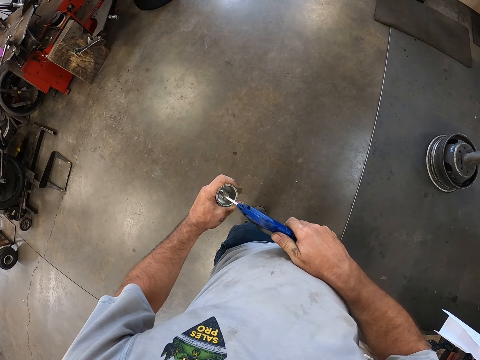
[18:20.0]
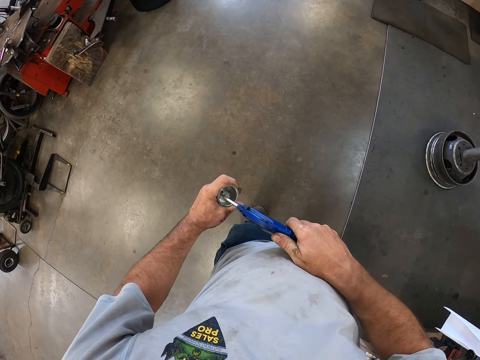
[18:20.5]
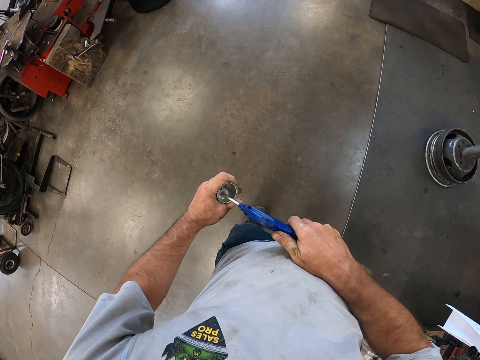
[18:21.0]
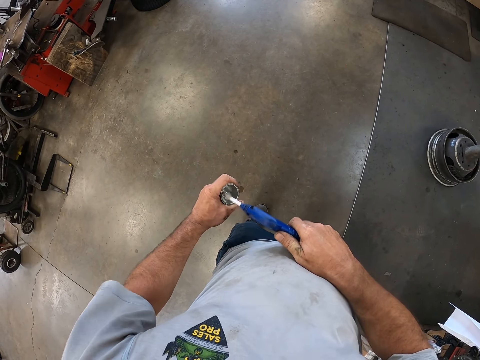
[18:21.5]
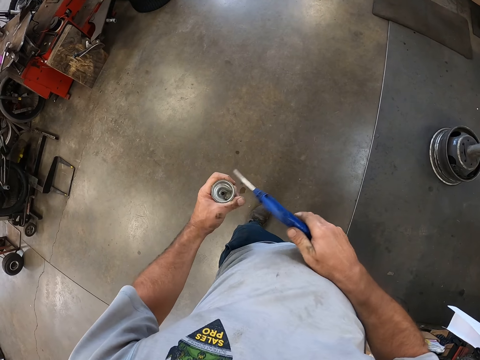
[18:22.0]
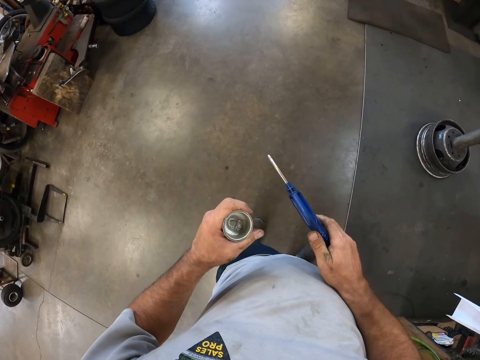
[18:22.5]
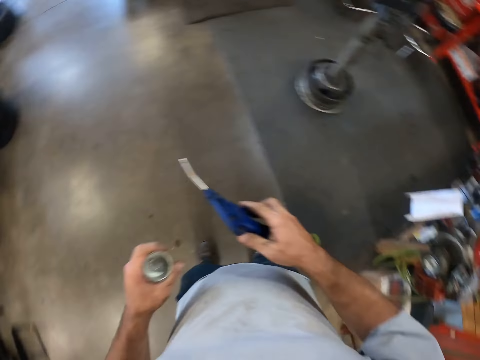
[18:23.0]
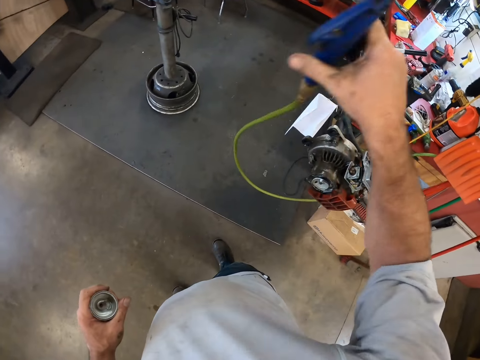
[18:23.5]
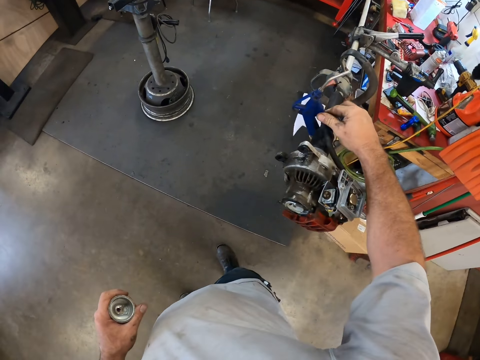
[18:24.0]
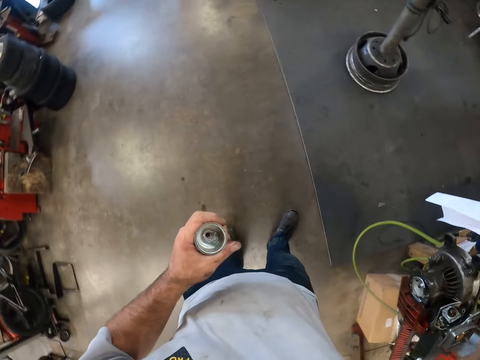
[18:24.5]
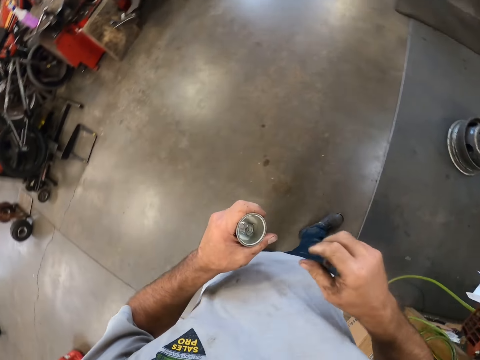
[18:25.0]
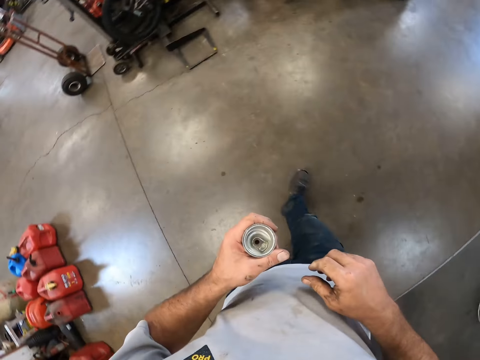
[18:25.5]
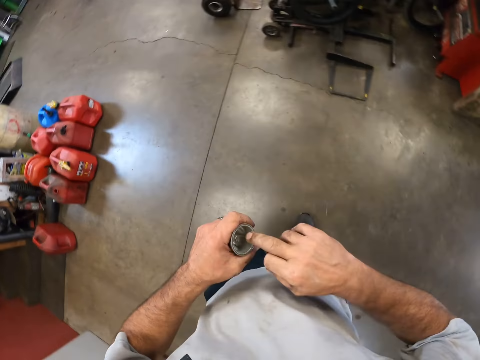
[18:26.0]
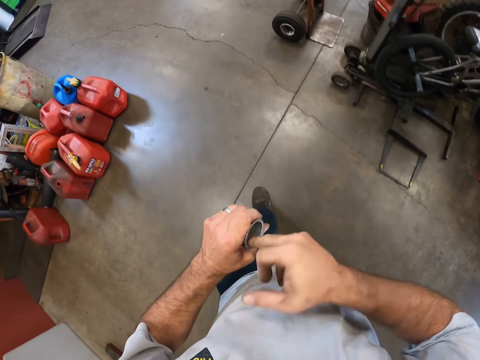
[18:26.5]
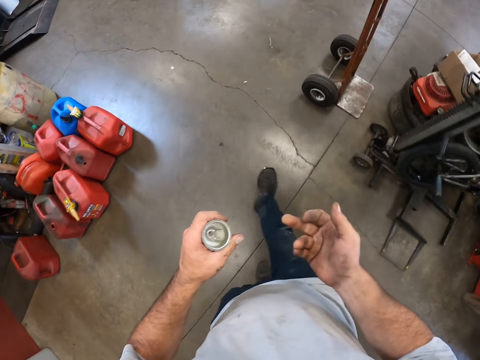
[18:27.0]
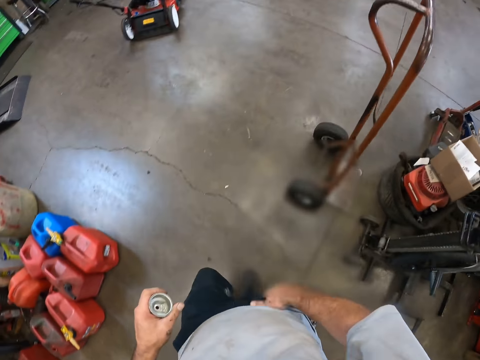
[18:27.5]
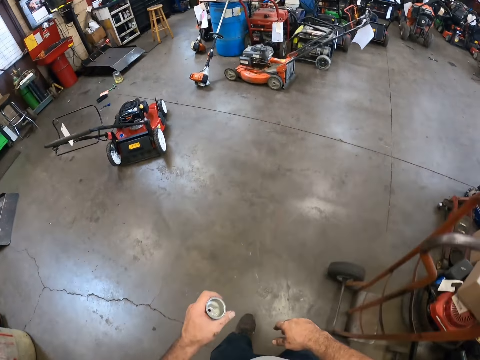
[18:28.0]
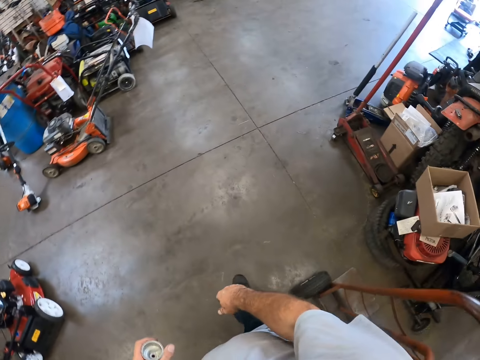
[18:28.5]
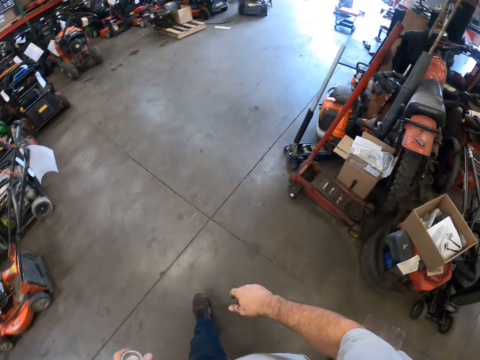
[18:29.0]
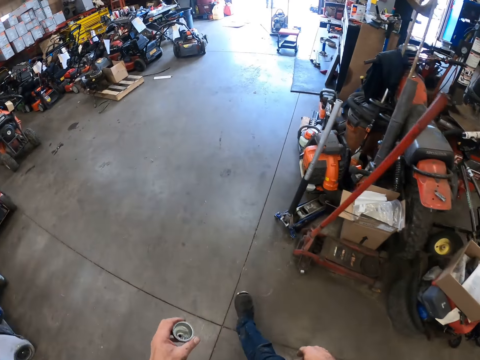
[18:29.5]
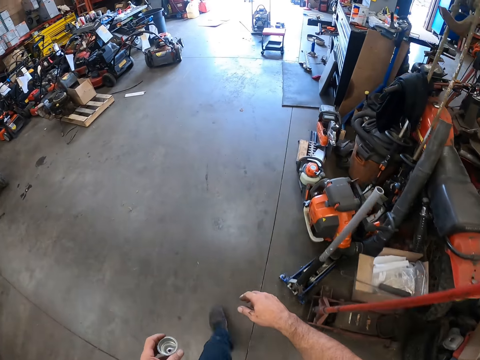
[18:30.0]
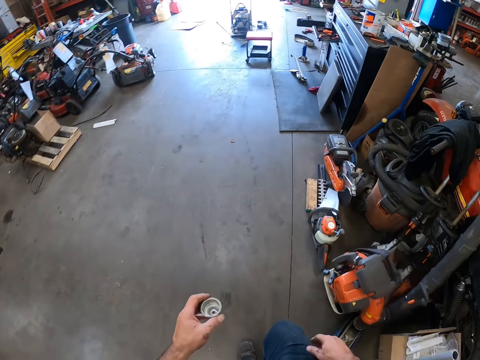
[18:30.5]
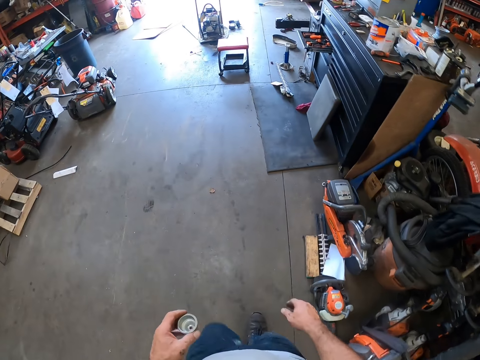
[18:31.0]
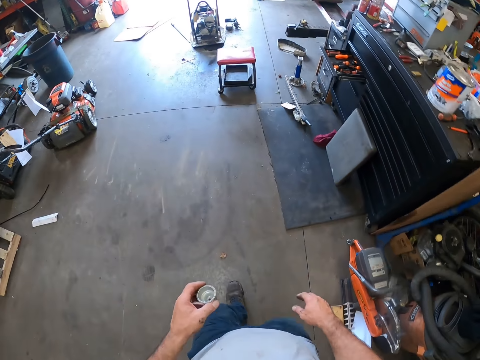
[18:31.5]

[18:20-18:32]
The camera wearer looks at the lid. He places the air blow gun on the grass trimmer in the table clamp on the table with his right hand. He walks in the room. He wipes the carburetor cup with his right hand. He touches the lid. He wipes the finger on his cloth. He walks in the room.

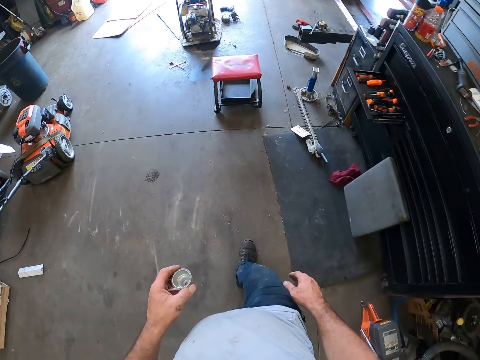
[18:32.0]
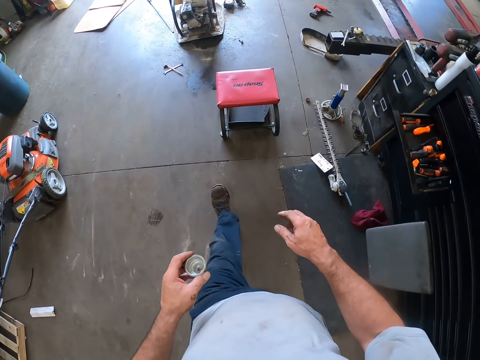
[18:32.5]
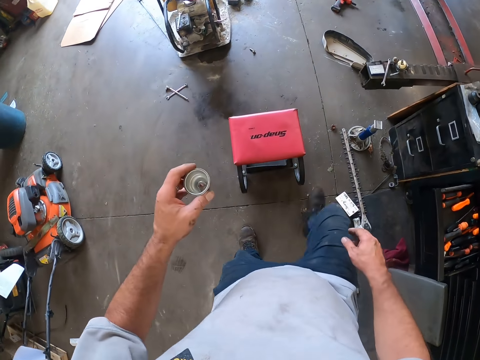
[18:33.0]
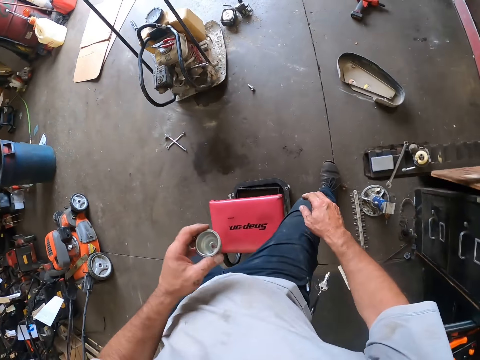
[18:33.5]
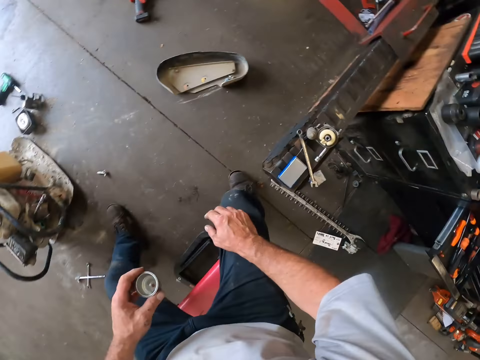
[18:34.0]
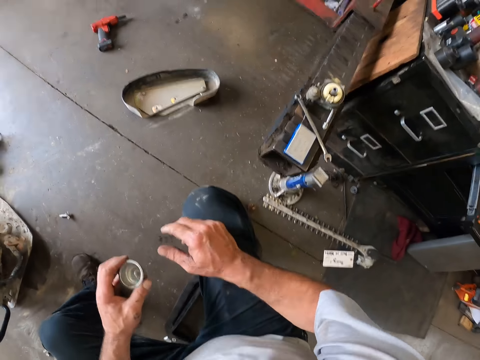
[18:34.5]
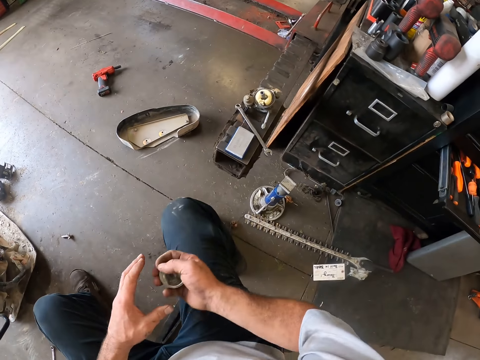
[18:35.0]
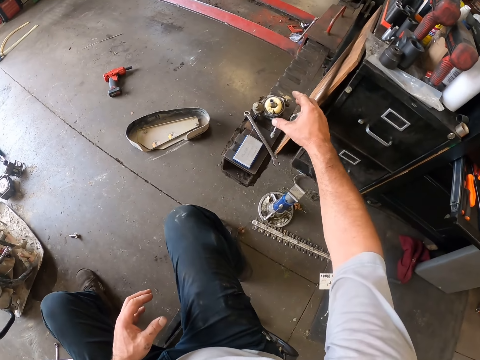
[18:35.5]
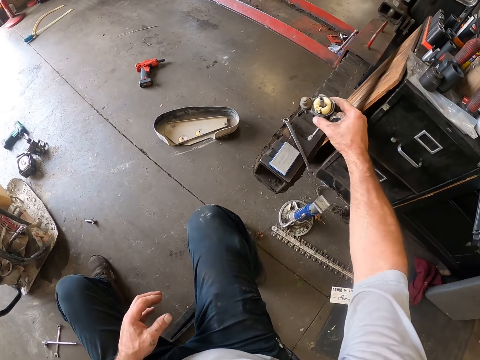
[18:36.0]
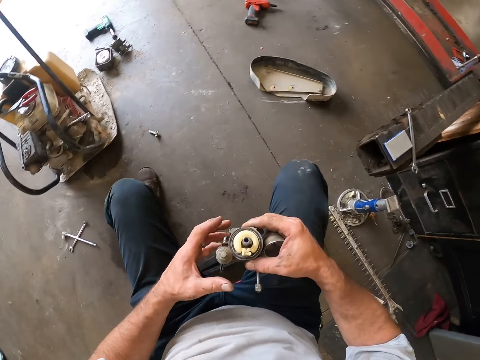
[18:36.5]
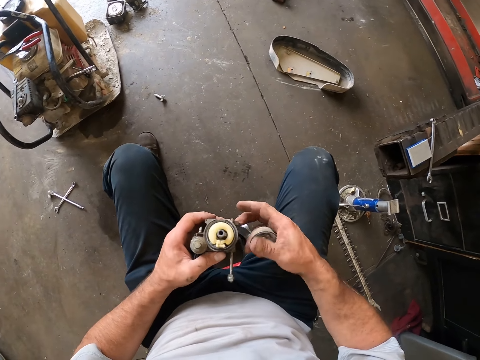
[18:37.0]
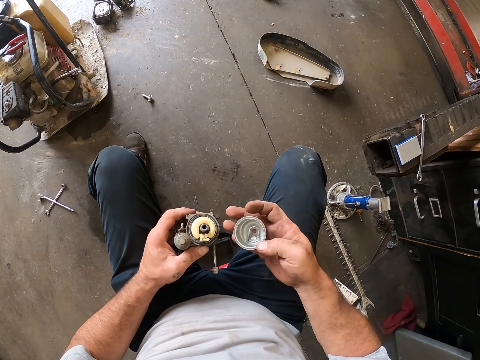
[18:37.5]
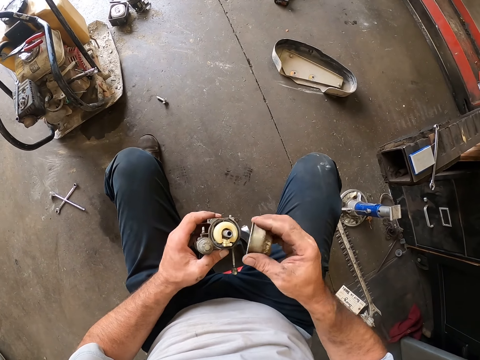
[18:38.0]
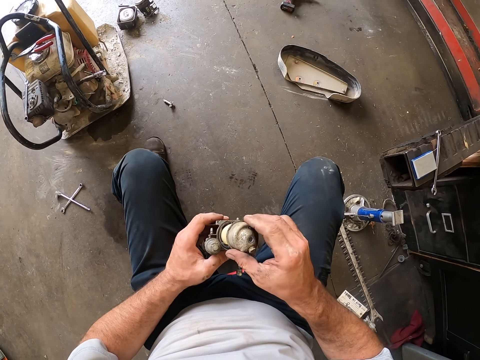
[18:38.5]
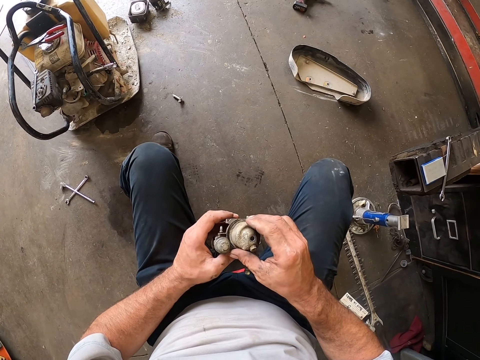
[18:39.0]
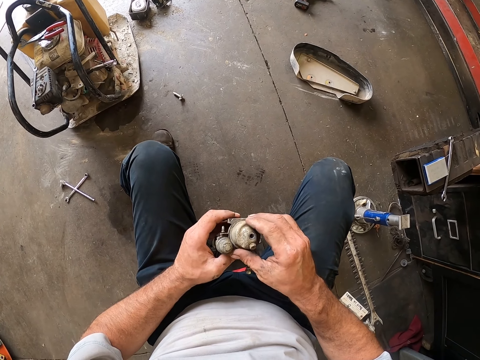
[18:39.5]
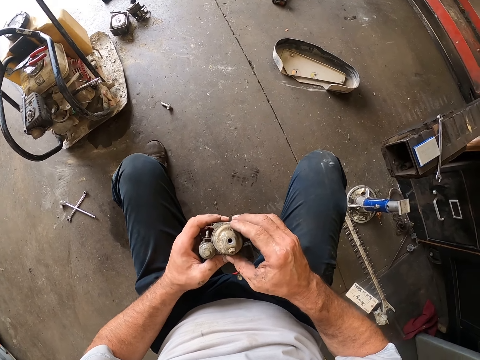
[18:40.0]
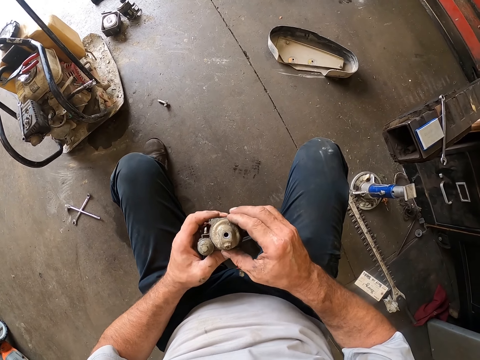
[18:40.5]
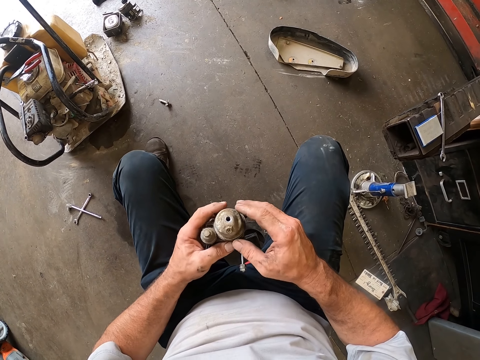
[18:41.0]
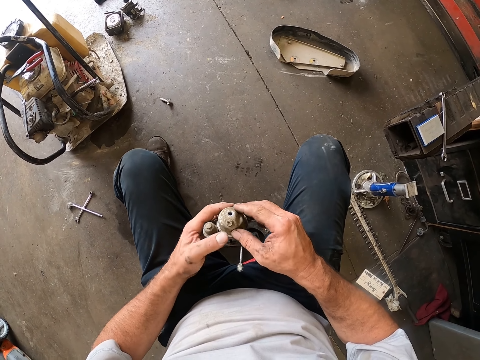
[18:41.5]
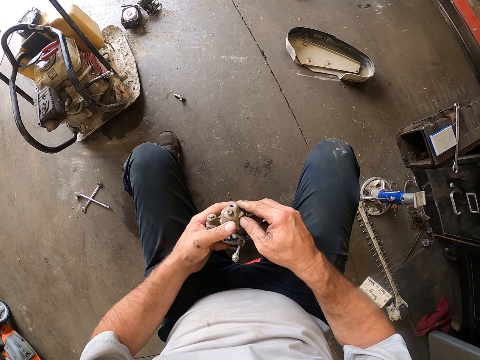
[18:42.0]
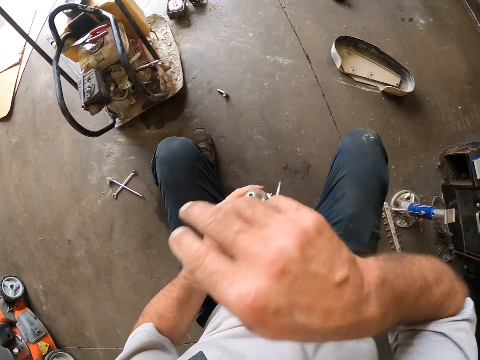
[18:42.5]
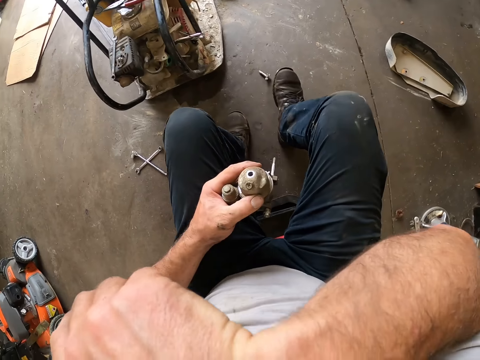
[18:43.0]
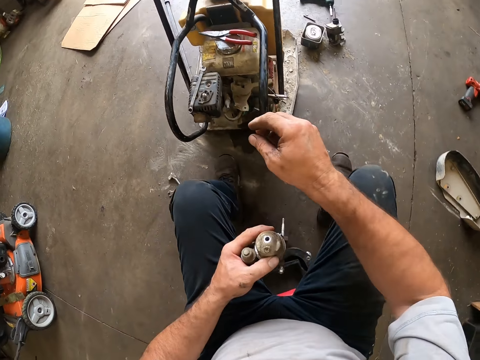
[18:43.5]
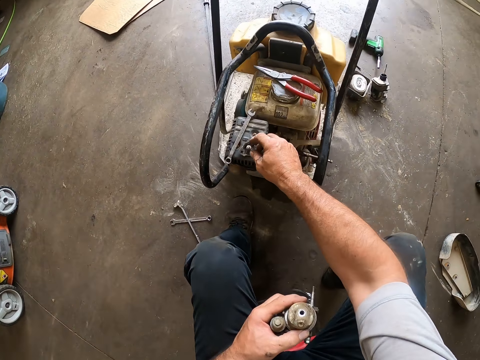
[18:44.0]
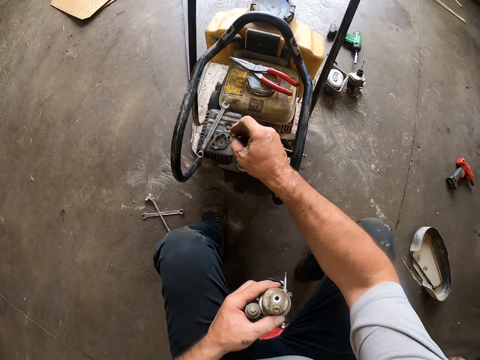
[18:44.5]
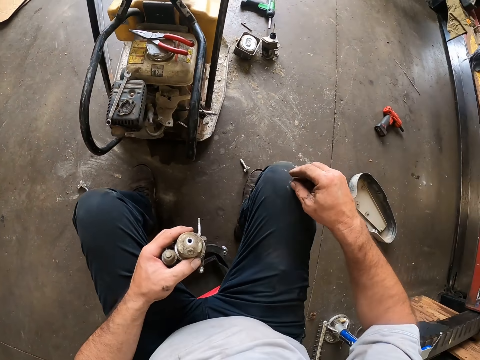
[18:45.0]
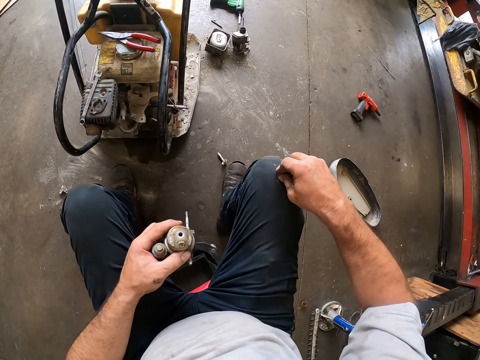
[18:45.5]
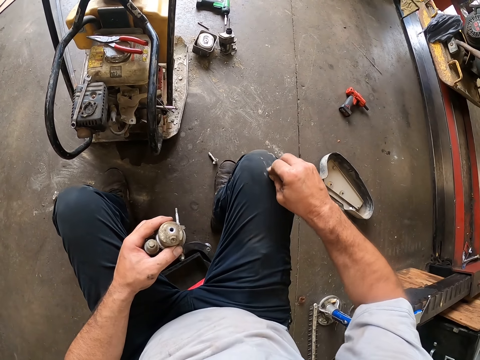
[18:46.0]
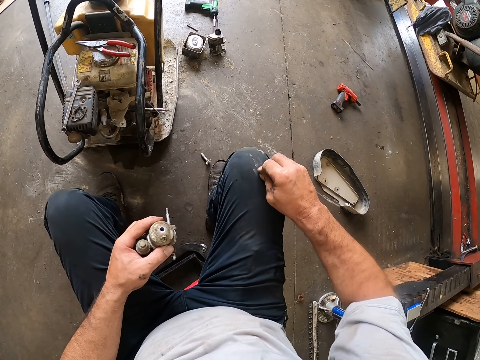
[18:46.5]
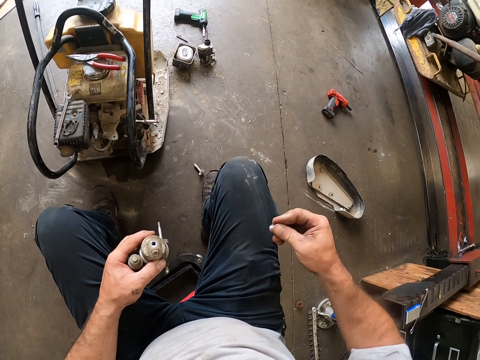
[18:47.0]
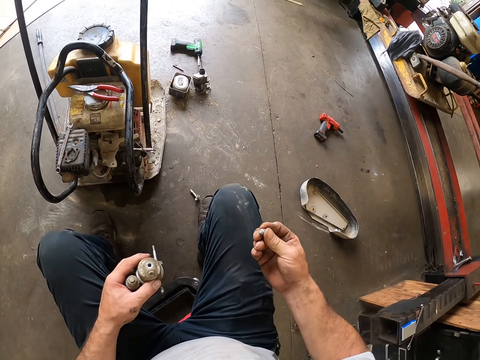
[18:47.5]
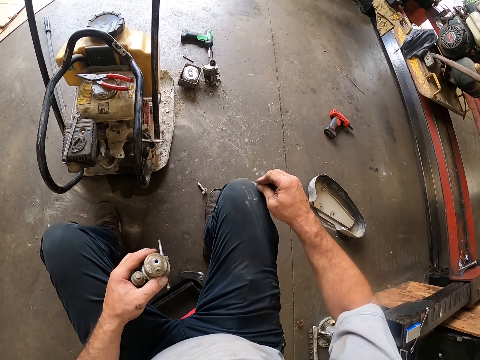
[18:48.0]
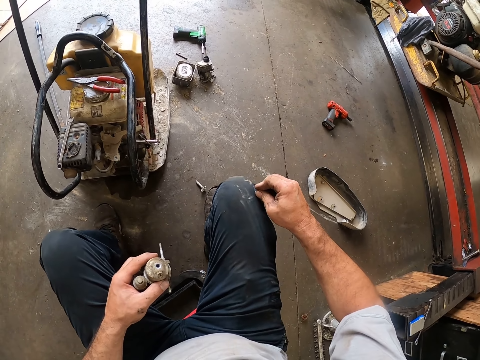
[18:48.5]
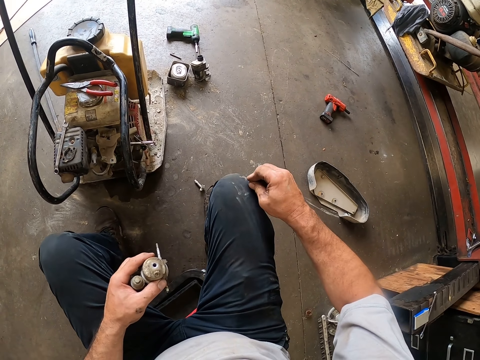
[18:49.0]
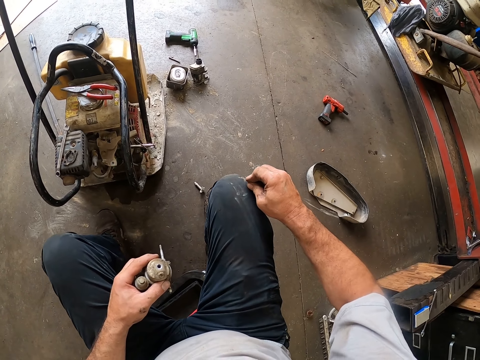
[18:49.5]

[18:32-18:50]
The camera wearer sits on the stool in the workshop. He passes the carburetor cup to his right hand. He picks up the carburetor from the car lift with his right hand. He passes the carburetor to his left hand. He places the carburetor cup on top of the carburetor with both of his hands. He touches his face. He wipes his face with his right arm. He picks up a bolt from a lawn mower with his right hand. He rubs the bolt on his right leg. He looks at the bolt.
